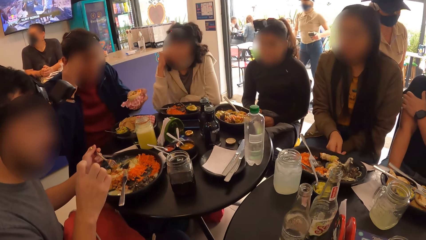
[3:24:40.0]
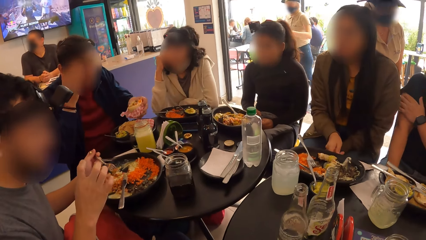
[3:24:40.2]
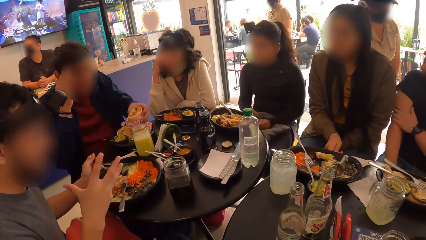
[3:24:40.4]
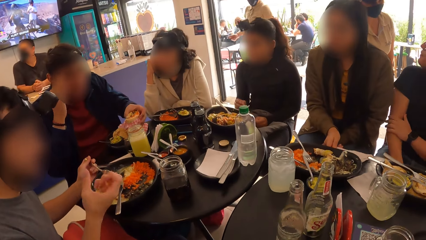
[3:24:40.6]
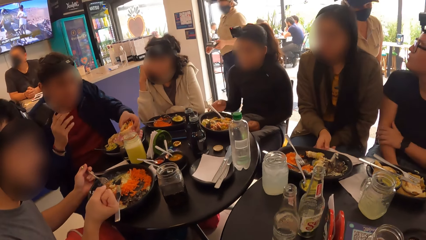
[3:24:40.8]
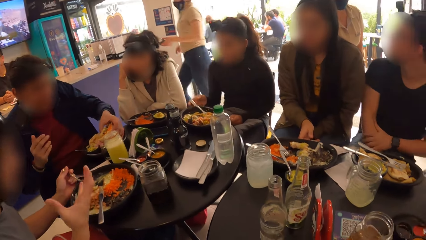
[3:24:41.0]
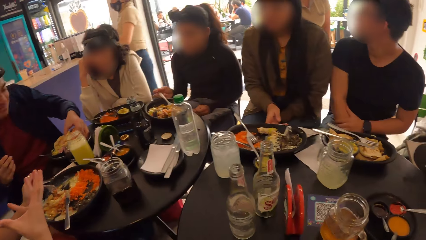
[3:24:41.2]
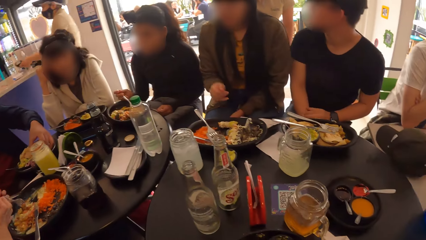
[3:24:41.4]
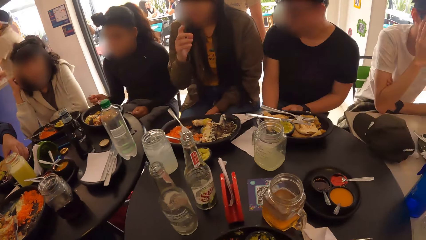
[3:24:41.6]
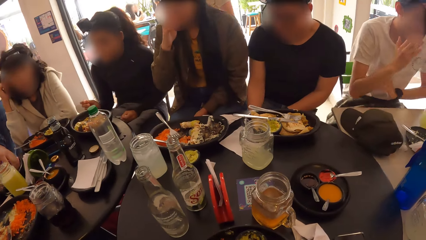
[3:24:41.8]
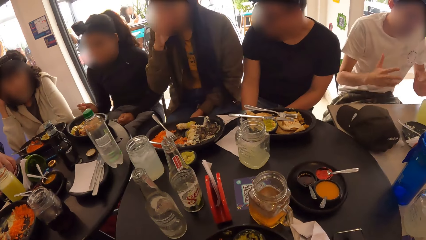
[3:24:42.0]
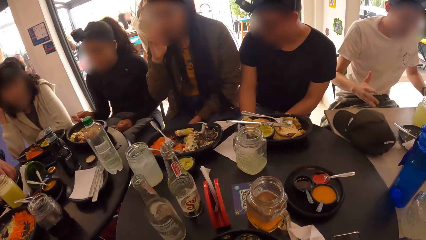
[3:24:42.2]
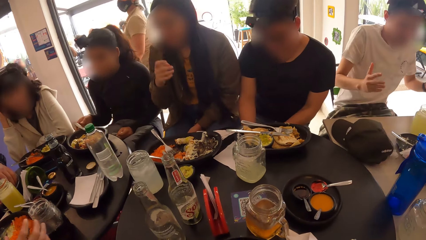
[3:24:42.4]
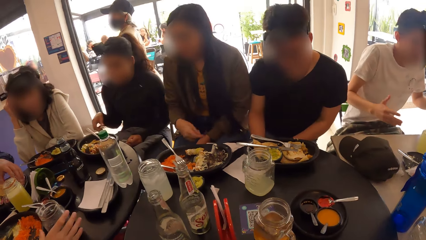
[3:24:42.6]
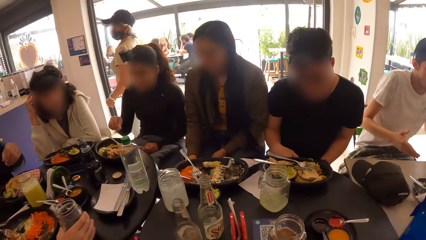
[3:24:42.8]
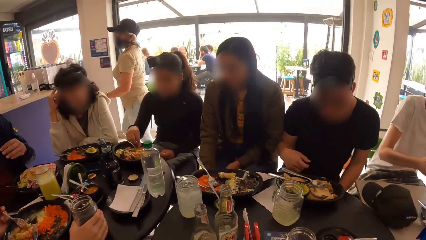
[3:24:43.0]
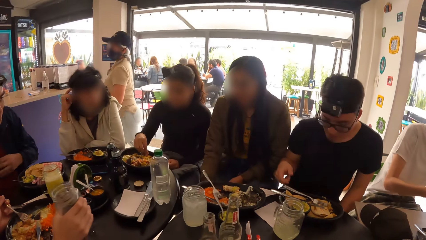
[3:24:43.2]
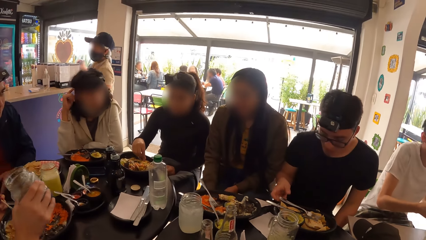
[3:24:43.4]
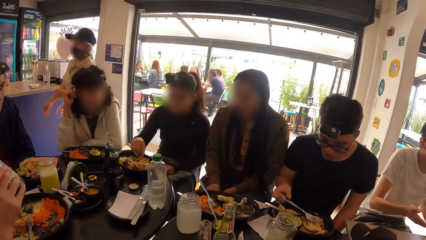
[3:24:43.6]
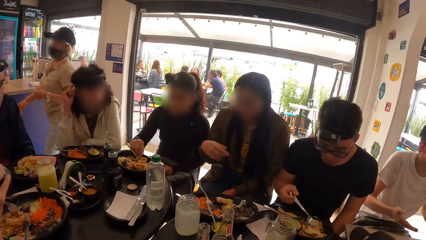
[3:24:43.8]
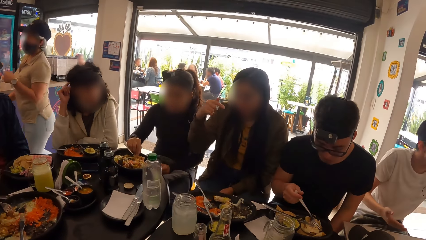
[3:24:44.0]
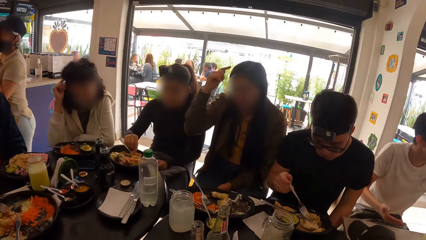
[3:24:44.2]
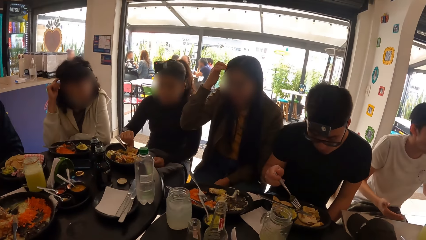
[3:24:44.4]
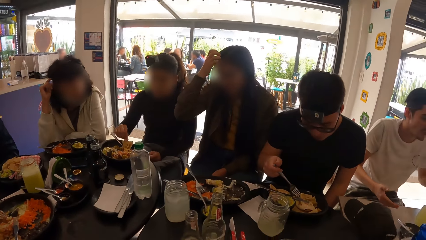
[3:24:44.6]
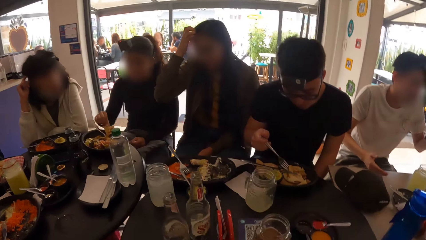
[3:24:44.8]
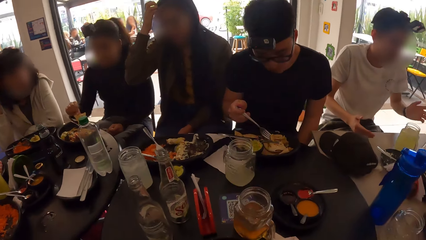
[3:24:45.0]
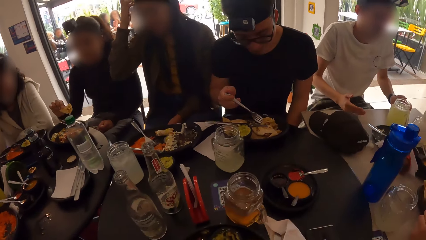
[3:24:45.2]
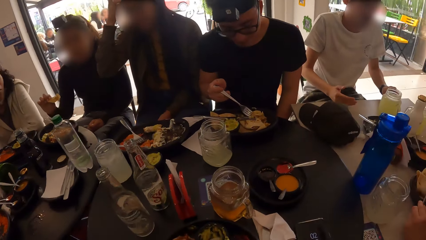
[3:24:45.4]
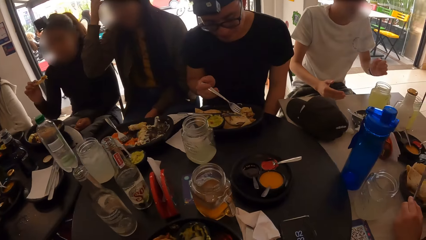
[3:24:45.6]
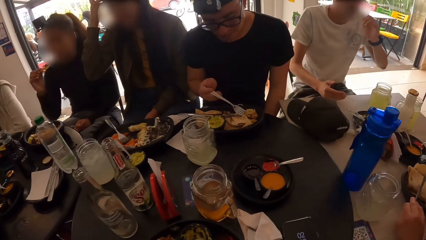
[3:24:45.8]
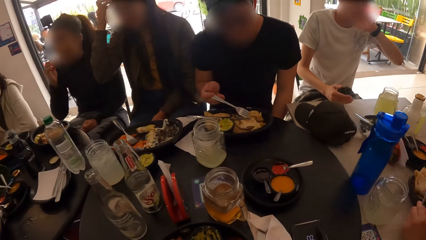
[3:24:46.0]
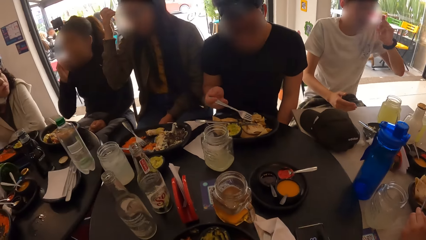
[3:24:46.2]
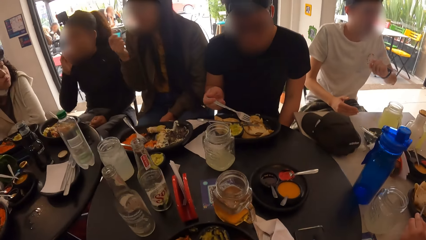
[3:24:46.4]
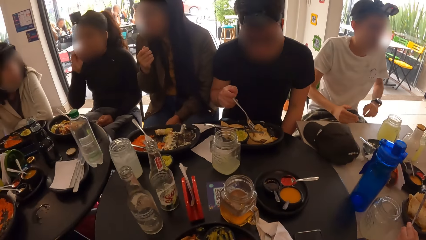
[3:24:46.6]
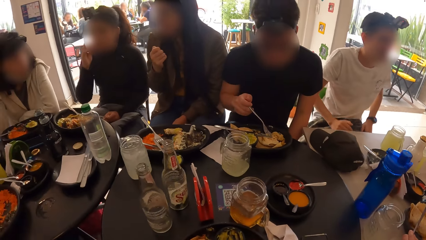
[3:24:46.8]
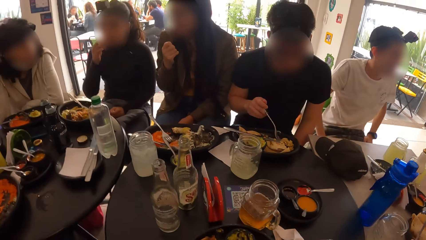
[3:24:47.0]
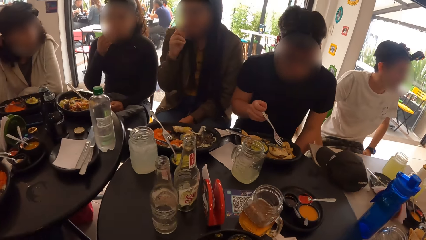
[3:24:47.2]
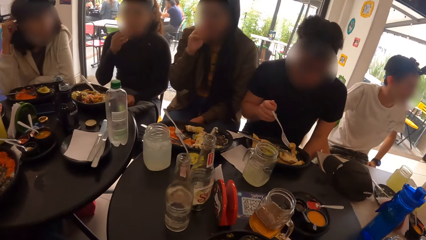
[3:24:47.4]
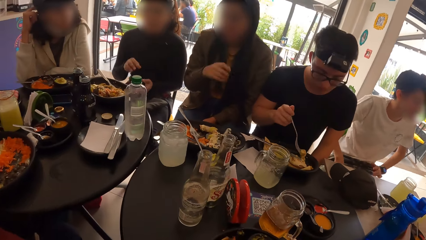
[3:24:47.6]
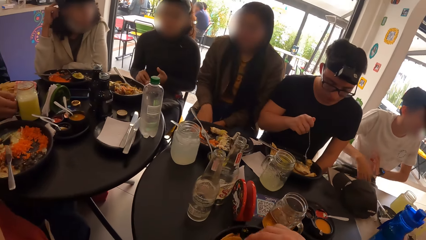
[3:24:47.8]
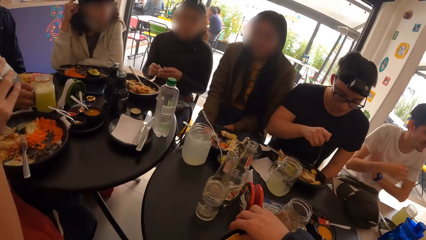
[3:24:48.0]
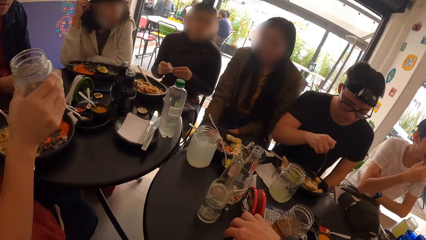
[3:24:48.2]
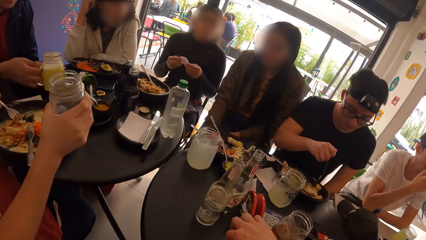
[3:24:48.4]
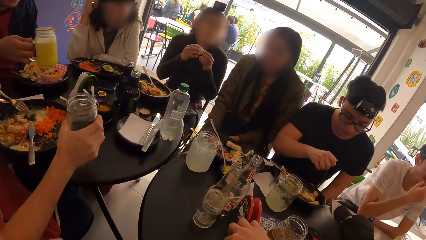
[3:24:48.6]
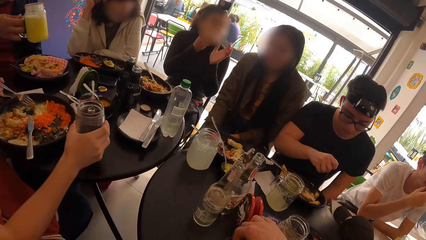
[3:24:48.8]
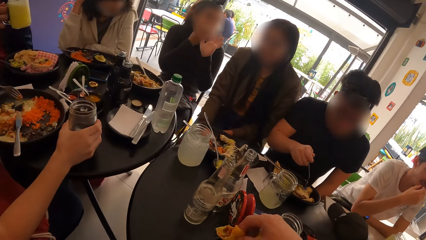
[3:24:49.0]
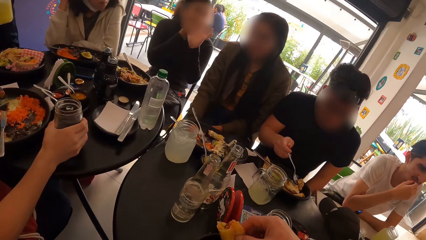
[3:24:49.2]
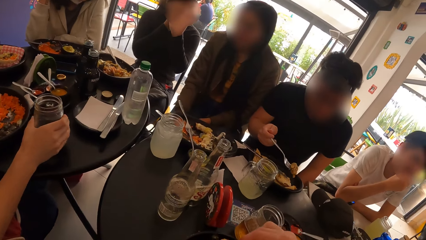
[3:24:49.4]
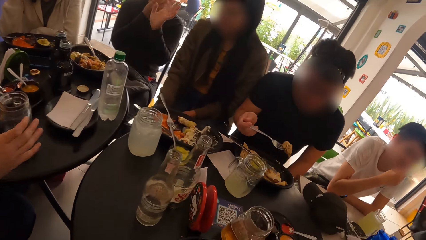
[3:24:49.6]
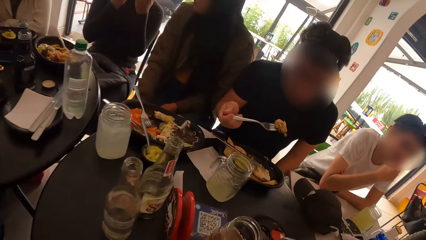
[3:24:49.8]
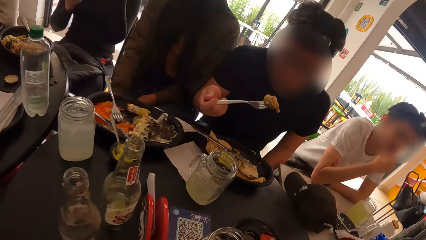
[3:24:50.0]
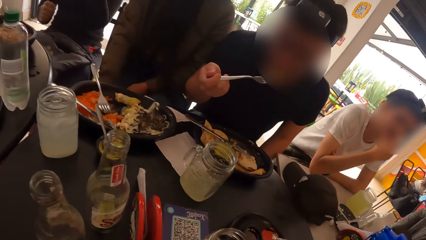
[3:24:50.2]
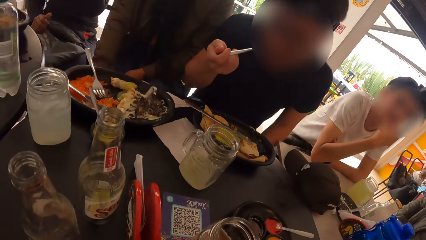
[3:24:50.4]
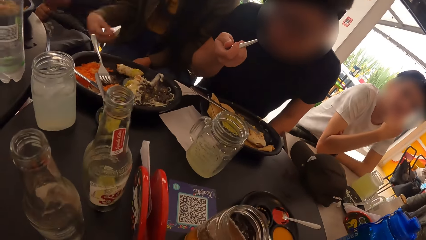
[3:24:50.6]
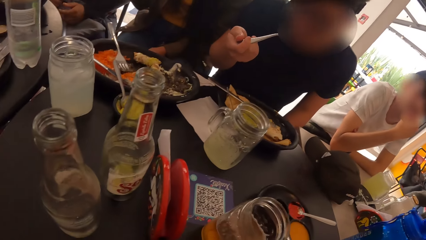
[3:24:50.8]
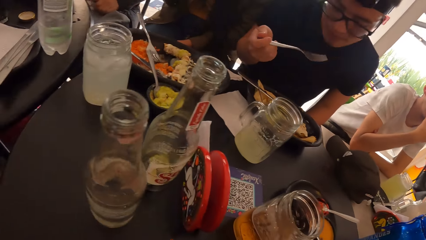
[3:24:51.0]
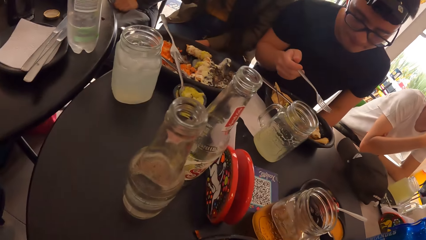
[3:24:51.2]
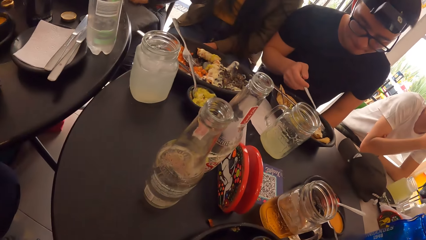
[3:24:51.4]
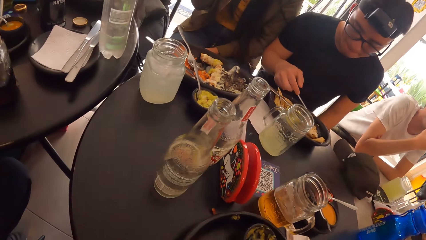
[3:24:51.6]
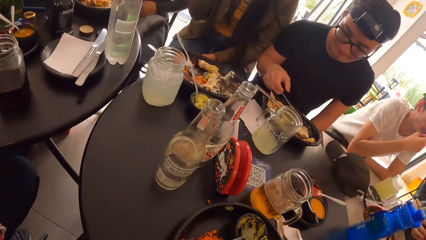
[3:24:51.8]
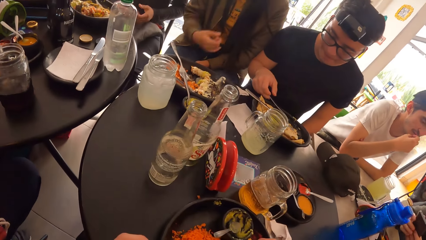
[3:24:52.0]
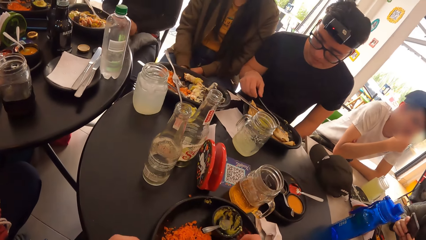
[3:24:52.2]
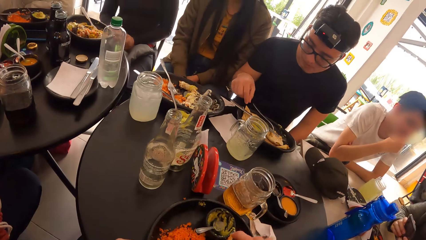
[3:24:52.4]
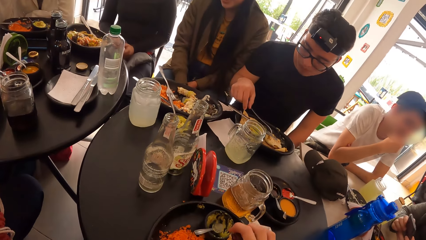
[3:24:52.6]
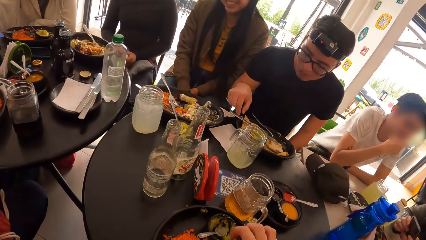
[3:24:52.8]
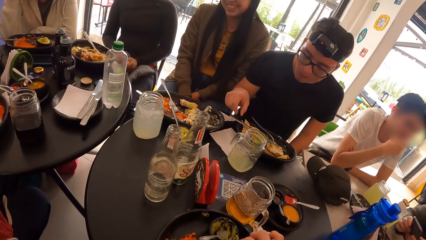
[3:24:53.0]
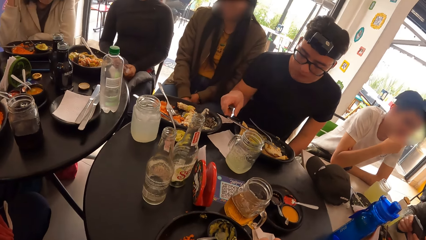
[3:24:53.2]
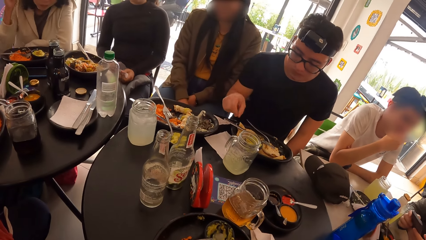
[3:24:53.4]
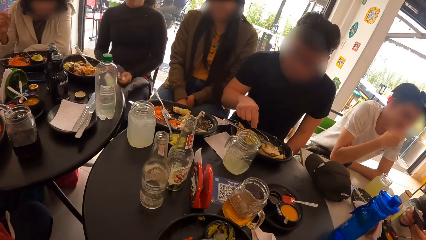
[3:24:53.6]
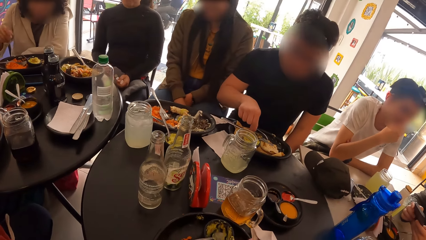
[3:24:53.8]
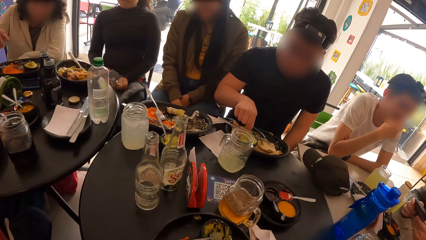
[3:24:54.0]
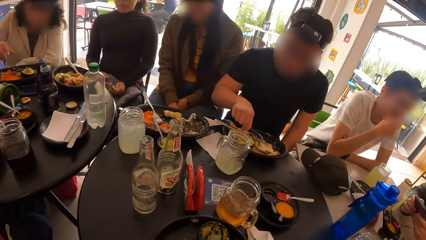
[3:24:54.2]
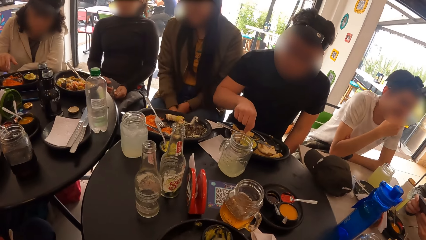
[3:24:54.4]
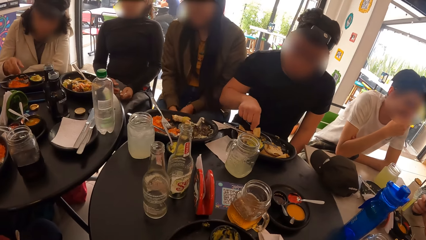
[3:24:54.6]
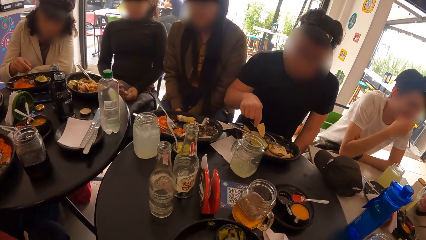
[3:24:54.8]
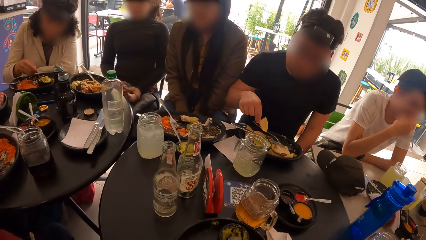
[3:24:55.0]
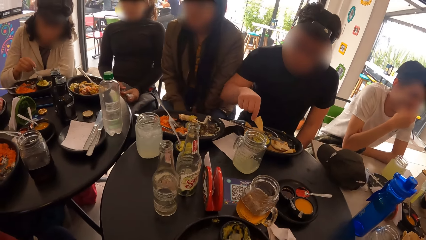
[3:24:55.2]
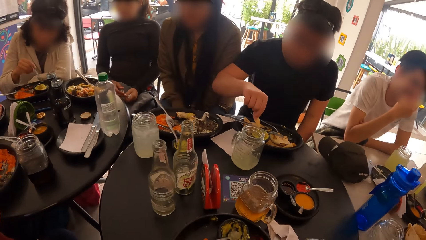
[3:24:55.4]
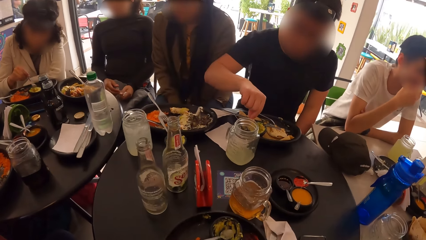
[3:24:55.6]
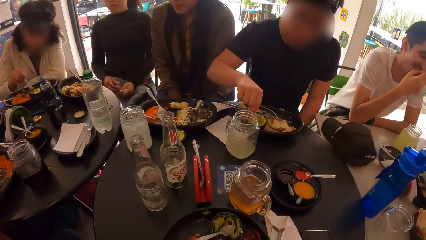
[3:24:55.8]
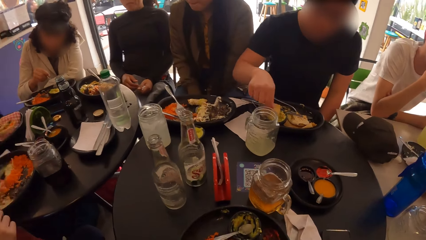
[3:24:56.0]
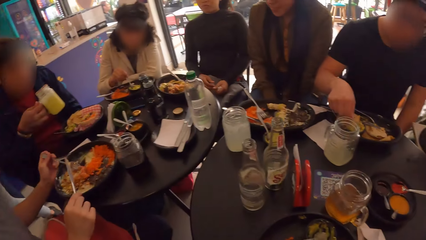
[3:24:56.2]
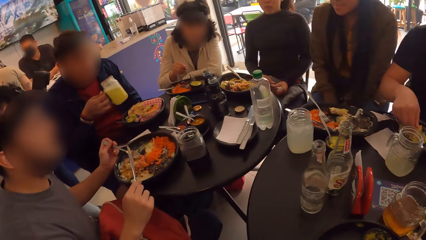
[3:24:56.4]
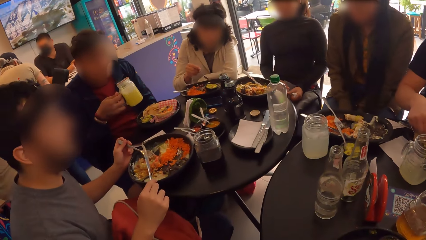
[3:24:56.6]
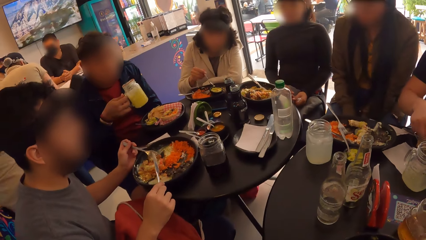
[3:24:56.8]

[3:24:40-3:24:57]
A man drops the food on the plate with his right hand. A woman picks the fork with her right hand. Another man interacts with a third man. A fourth man picks the cup with his right hand. The woman puts her right hand into the plate of food. A fifth man picks the fork with his right hand. The woman eats food with her right hand. The camera wearer picks food. The woman wipes her mouth with a tissue in both hands. The fourth man drops the cup on the table with his right hand. The first man lifts the cup with his right hand. The fifth man eats food with a fork in his right hand. The camera wearer eats food. The fifth man drops the fork in the plate with his right hand. The camera wearer puts his right hand into the plate of food. The fifth man picks food with his right hand. Another woman picks the spoon with her right hand and mixes food in a bowl with the spoon in her right hand. The camera wearer looks around the restaurant.
